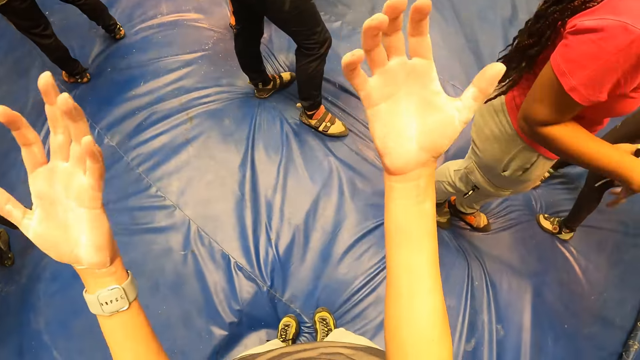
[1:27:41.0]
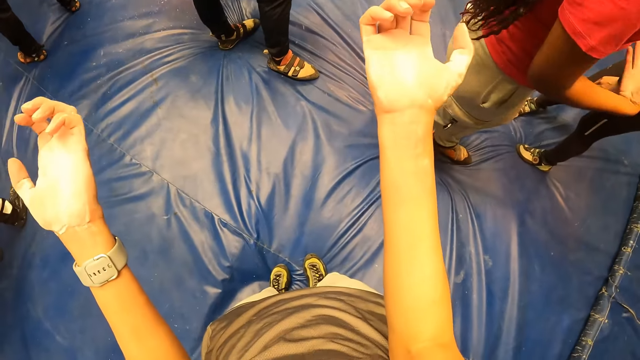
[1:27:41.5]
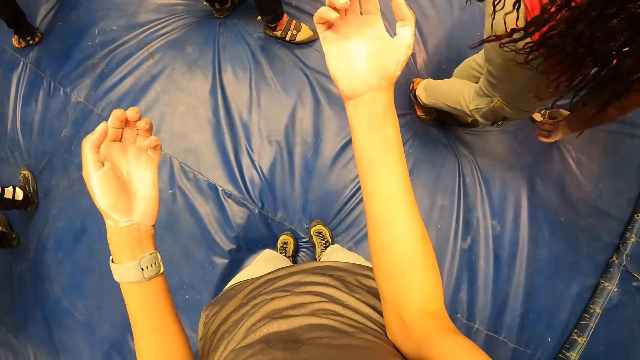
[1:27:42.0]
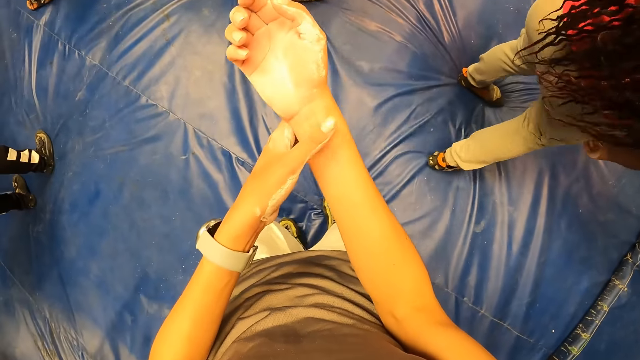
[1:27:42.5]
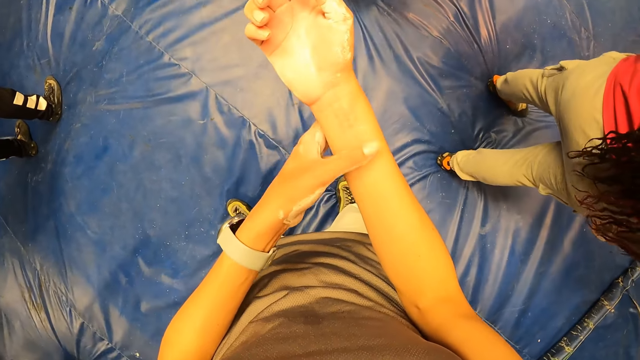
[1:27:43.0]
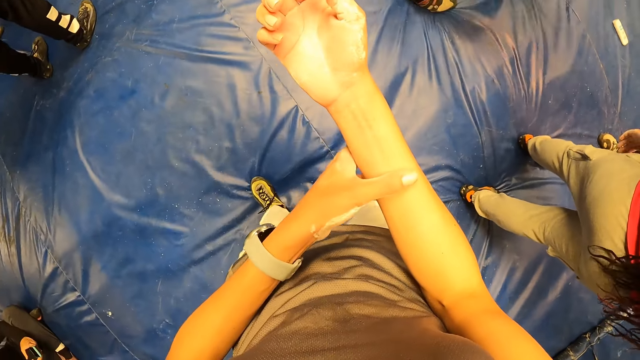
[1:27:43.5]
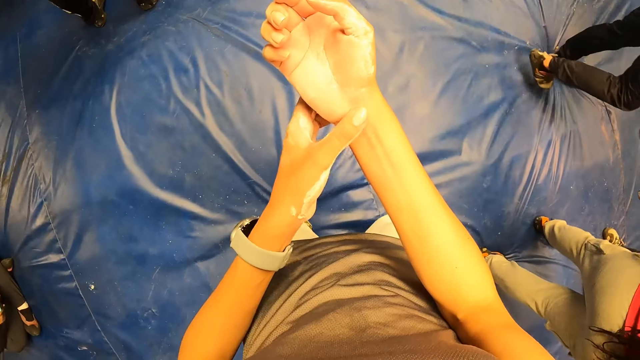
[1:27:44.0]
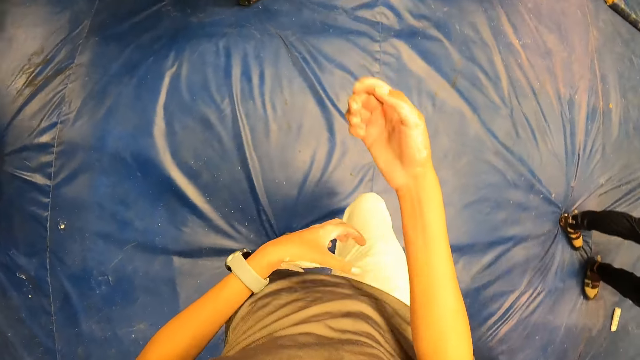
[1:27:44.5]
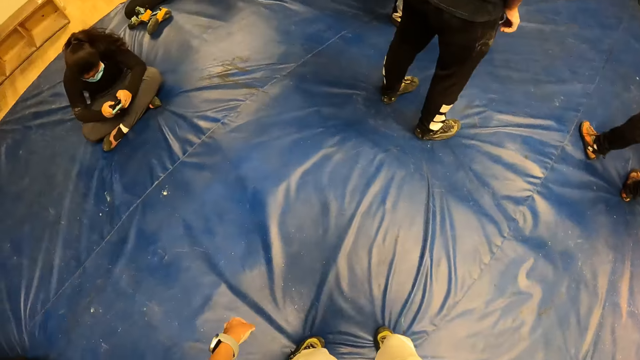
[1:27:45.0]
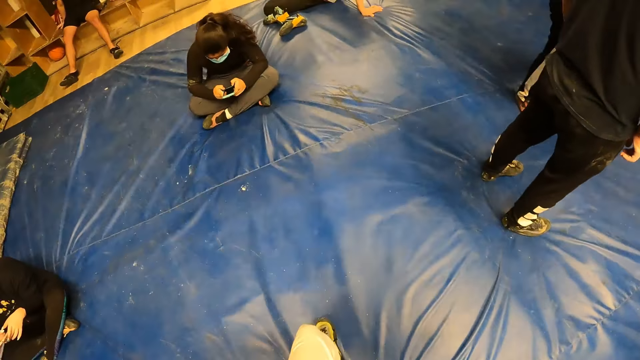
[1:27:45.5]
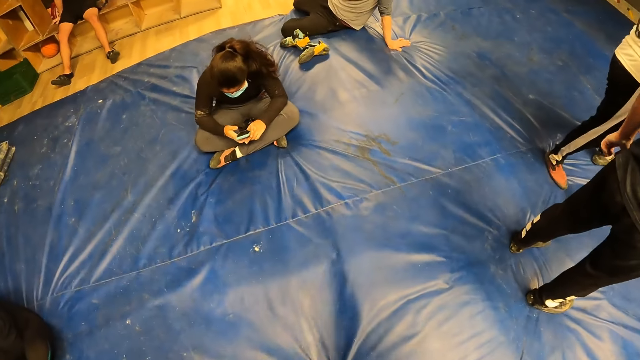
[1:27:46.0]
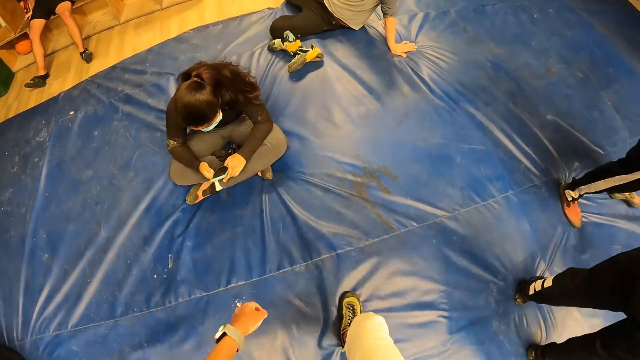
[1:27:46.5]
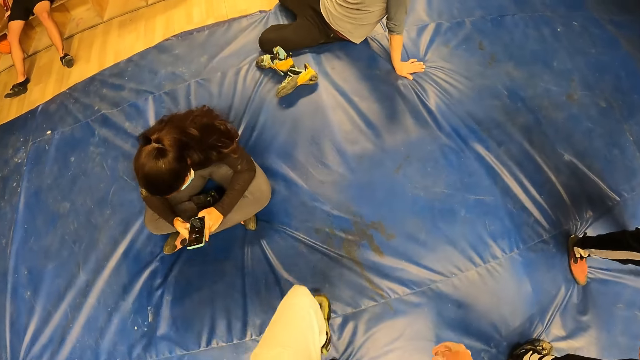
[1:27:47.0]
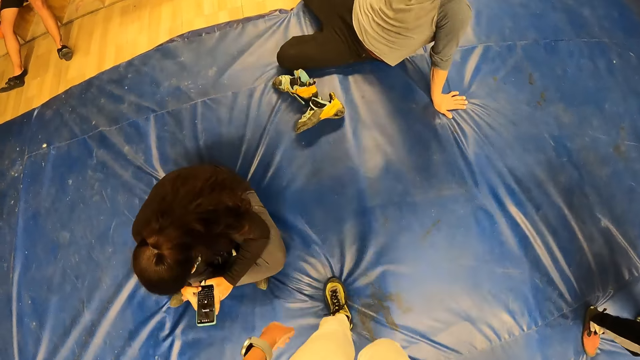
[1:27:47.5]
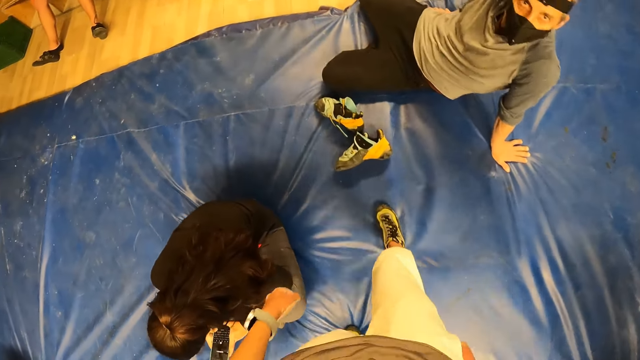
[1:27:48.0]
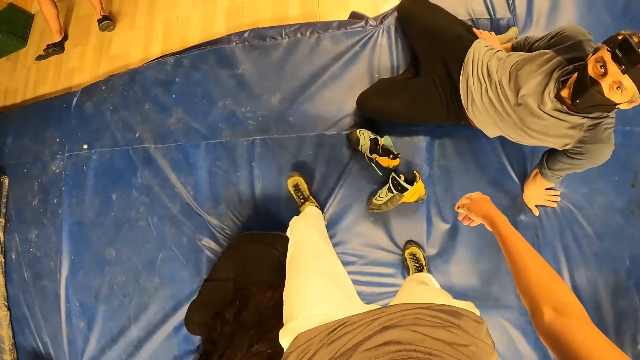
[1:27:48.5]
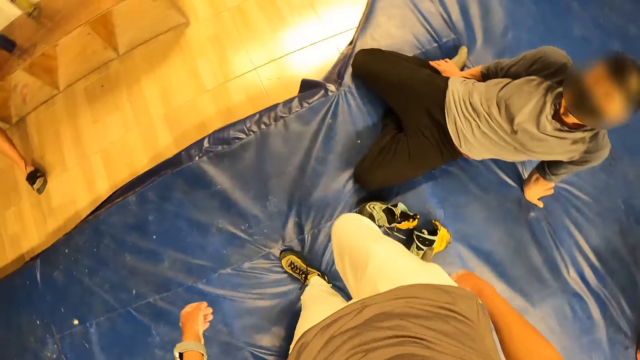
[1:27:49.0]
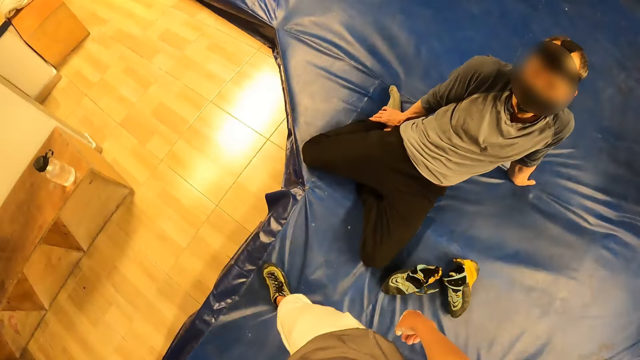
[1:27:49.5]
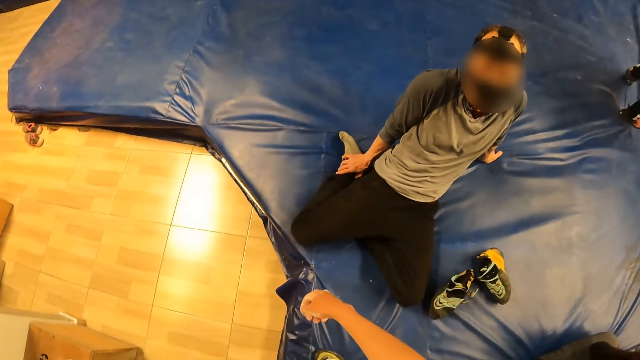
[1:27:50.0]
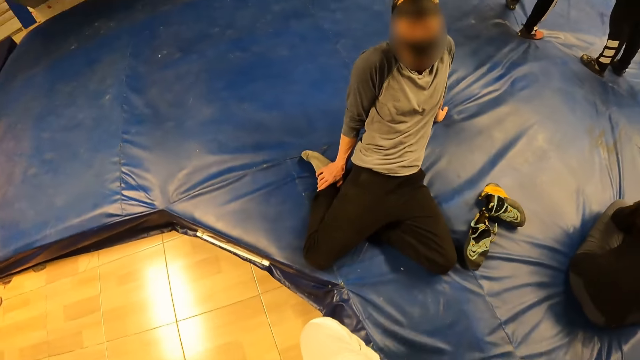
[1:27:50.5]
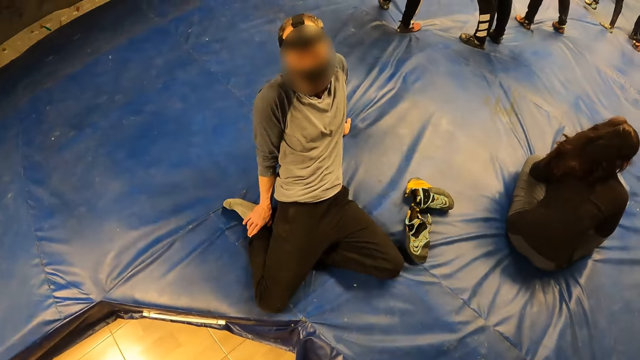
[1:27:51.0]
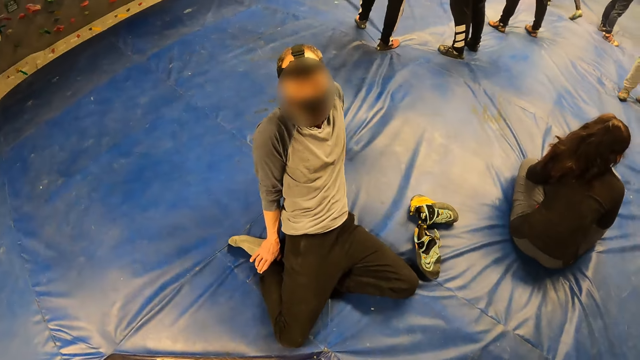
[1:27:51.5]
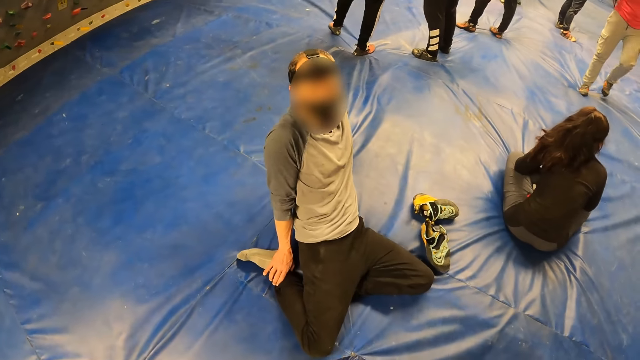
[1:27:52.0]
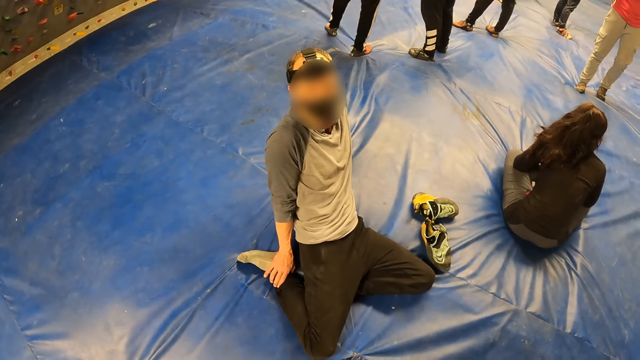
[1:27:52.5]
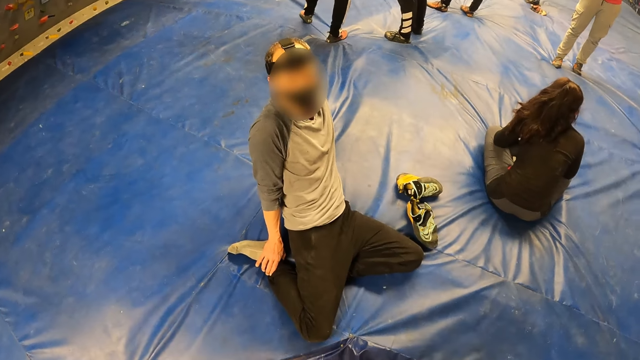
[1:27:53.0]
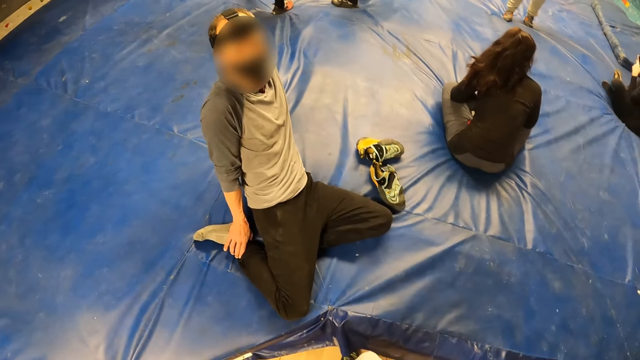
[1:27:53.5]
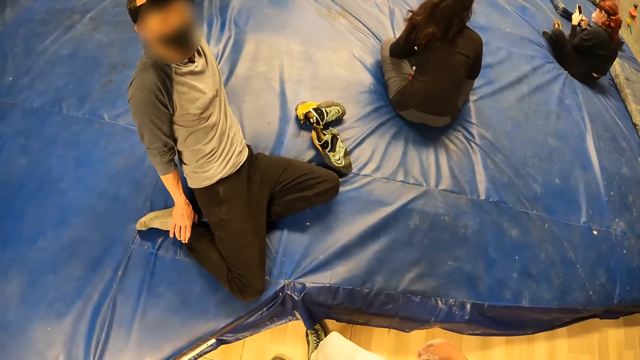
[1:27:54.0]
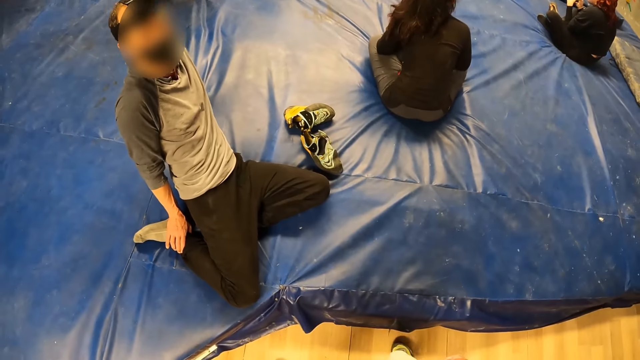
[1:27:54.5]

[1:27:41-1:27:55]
The camera wearer lifts her hands. She rubs her right hand with her left hand. She walks around the room. She interacts with a man.

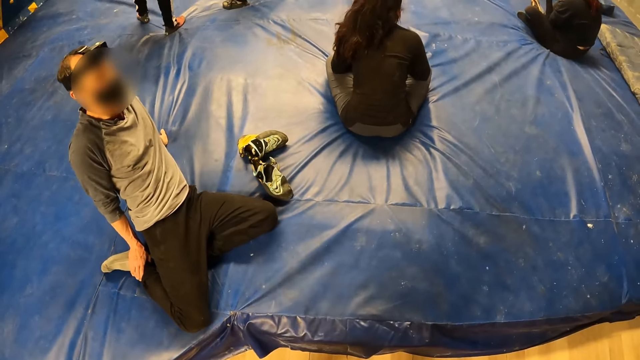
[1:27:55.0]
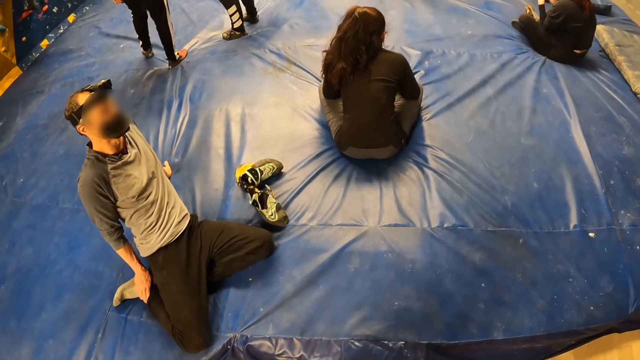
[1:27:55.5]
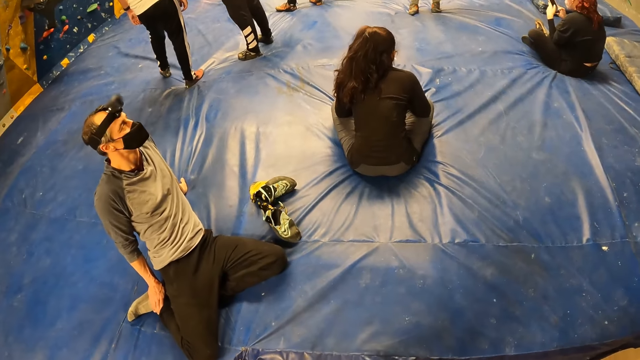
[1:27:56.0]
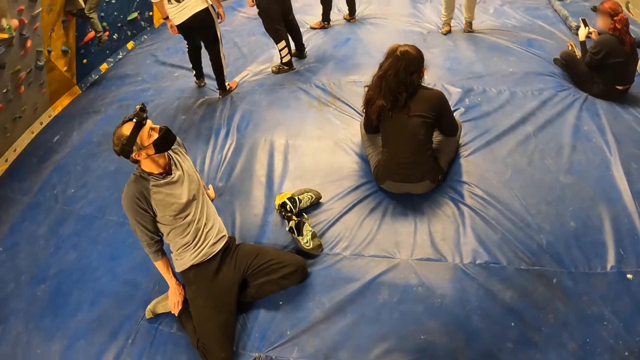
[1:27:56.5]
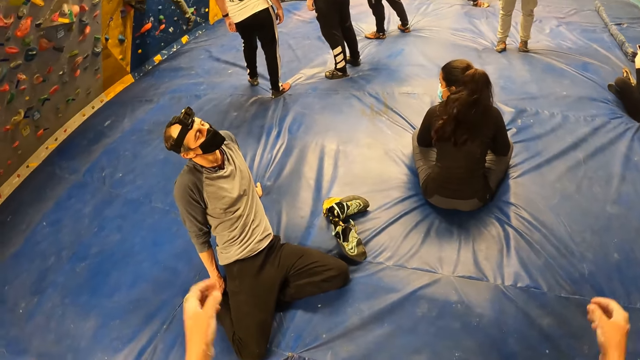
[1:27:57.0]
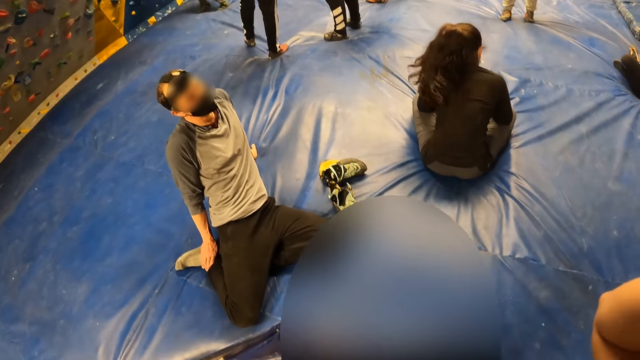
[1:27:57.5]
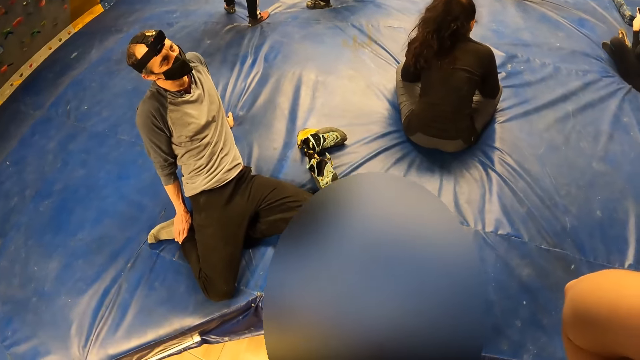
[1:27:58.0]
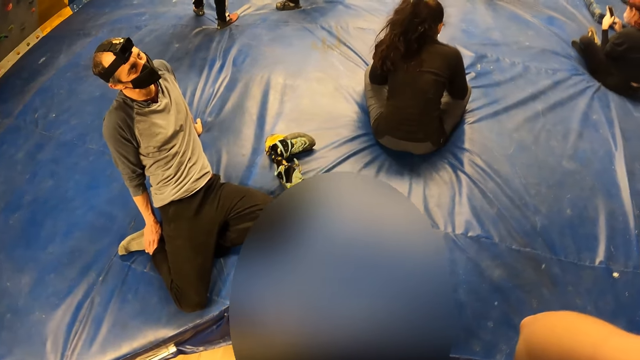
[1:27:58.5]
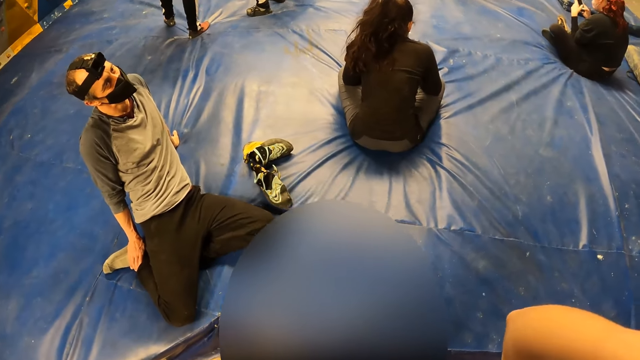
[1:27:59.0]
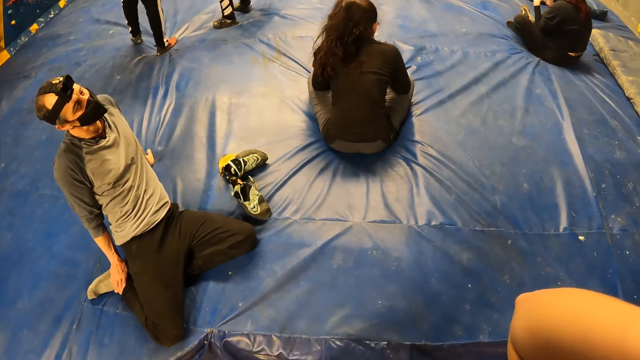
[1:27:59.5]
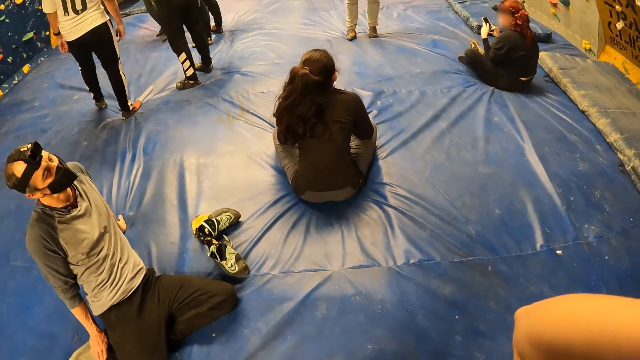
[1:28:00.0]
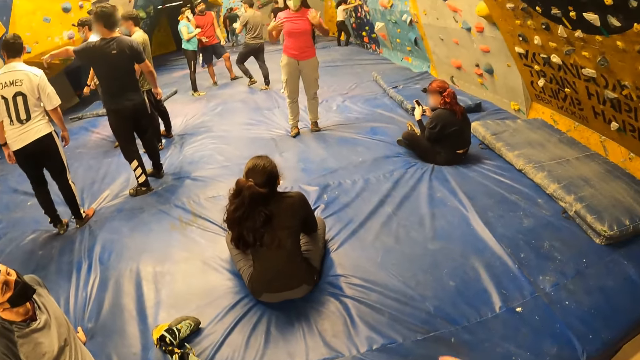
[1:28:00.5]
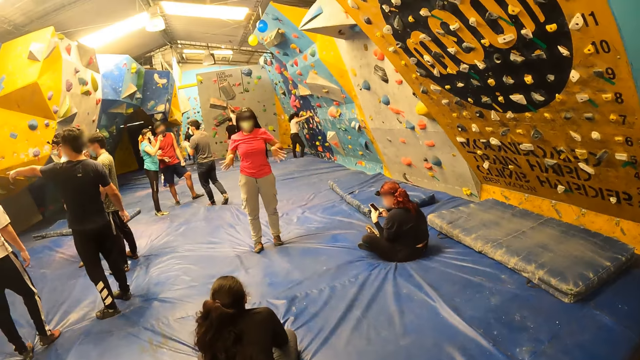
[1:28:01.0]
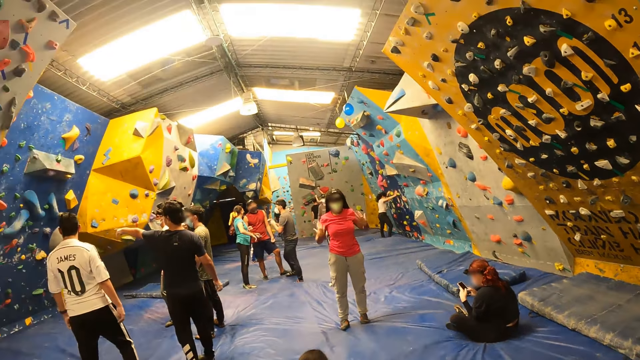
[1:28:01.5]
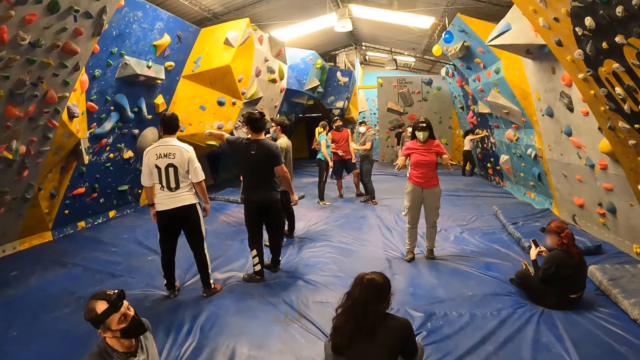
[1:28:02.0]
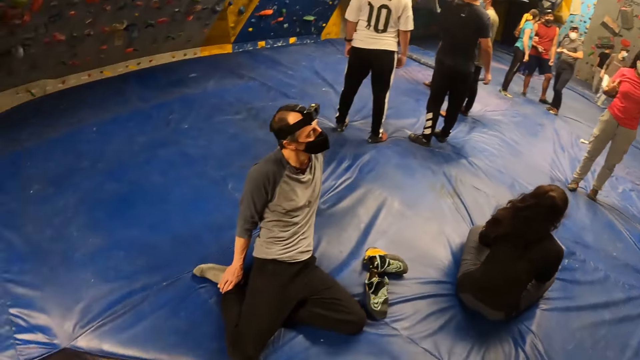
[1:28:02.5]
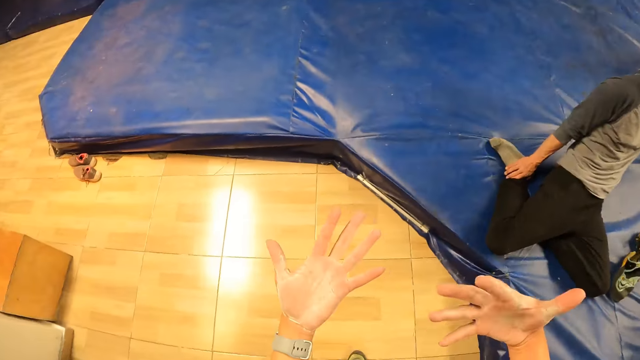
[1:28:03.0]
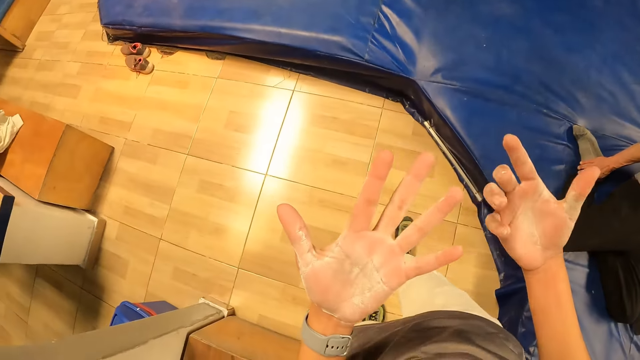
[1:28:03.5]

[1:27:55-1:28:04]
The camera wearer adjusts the camera. They look around the room.
